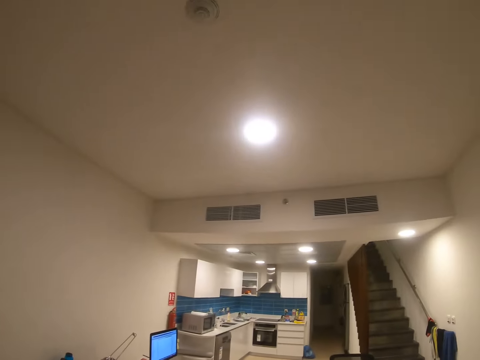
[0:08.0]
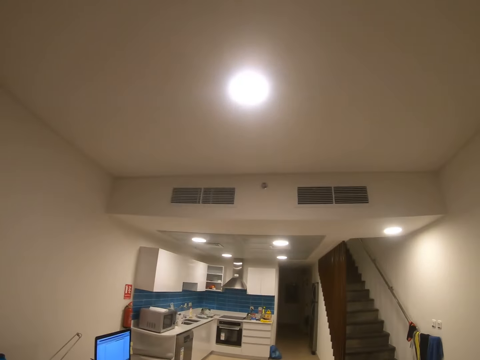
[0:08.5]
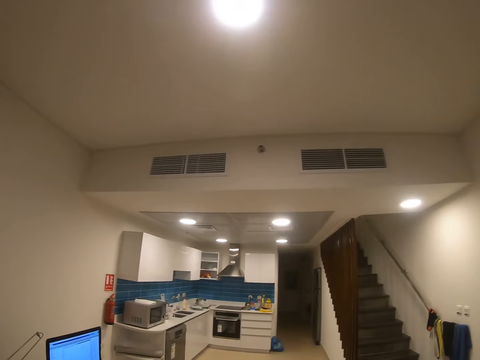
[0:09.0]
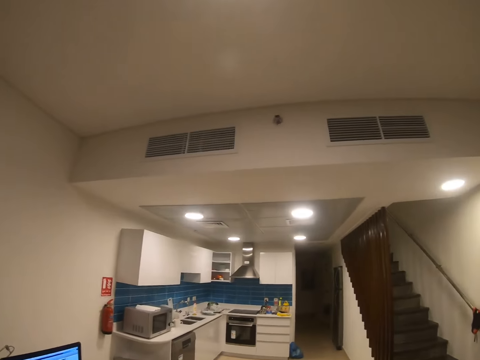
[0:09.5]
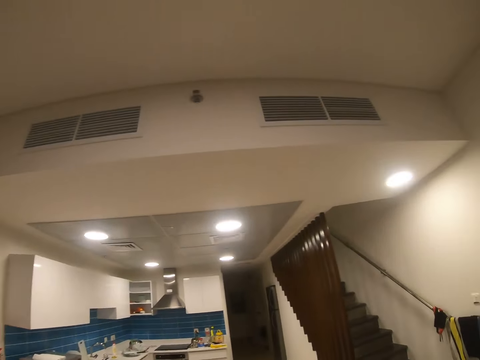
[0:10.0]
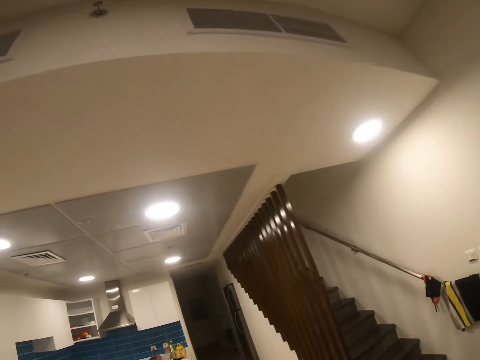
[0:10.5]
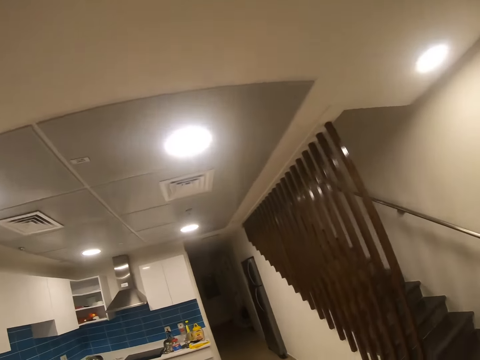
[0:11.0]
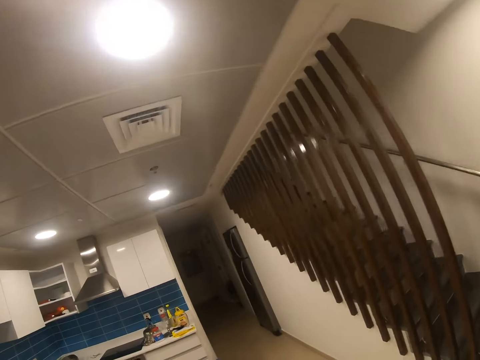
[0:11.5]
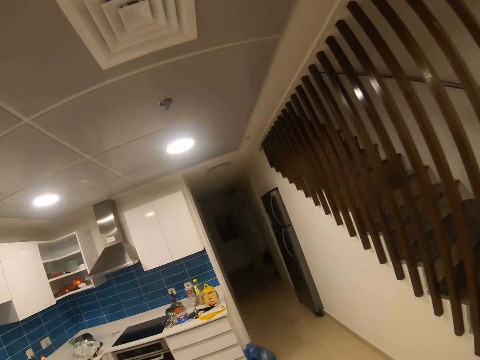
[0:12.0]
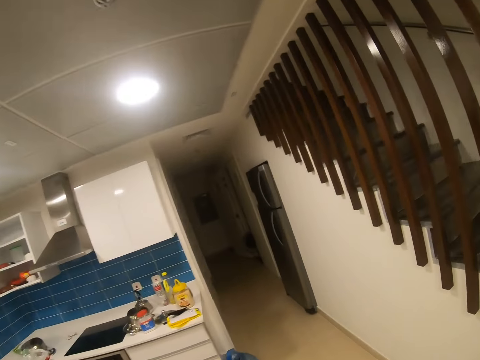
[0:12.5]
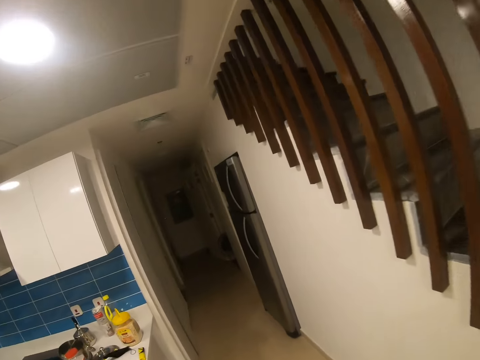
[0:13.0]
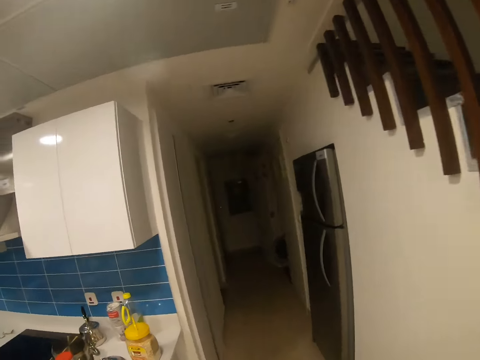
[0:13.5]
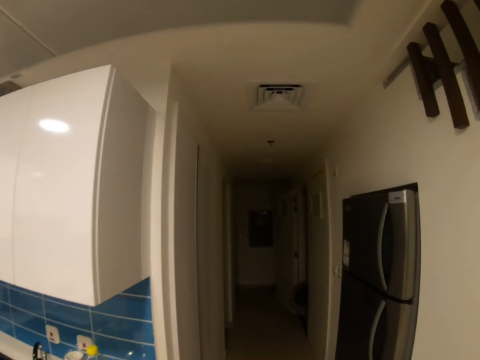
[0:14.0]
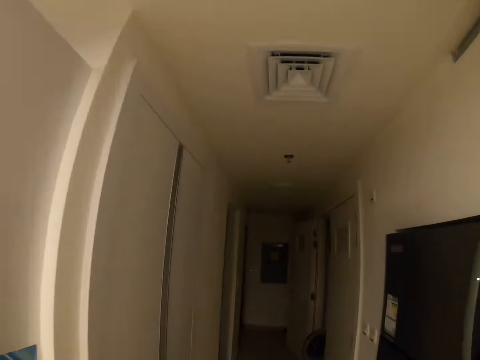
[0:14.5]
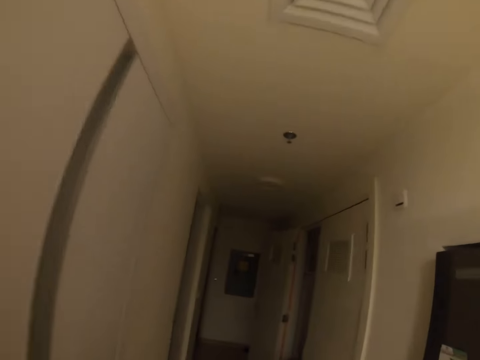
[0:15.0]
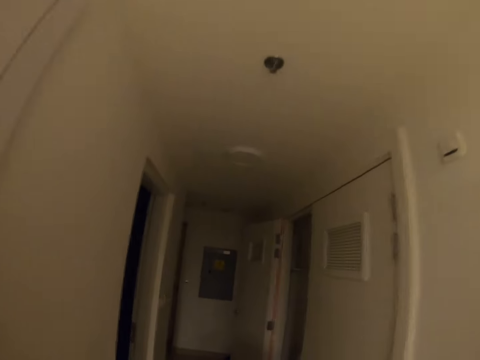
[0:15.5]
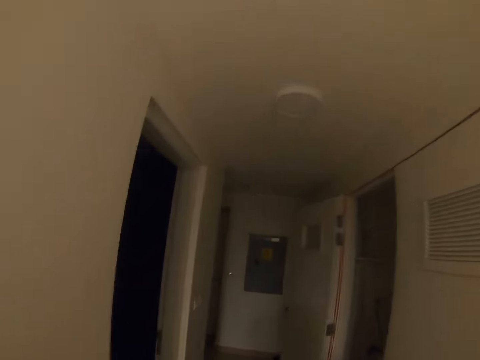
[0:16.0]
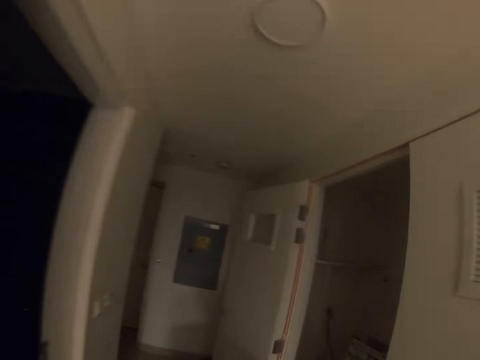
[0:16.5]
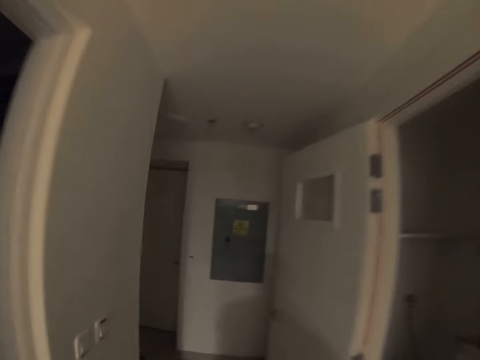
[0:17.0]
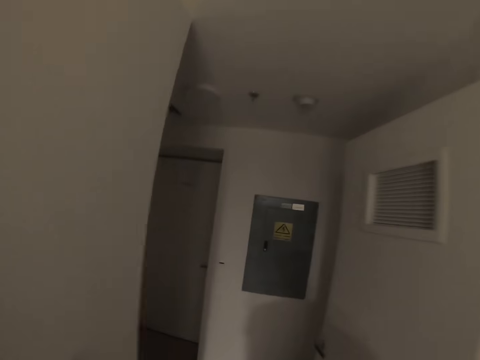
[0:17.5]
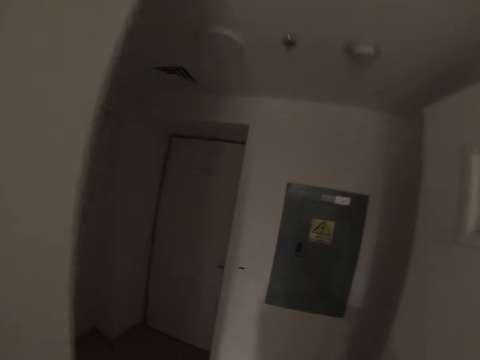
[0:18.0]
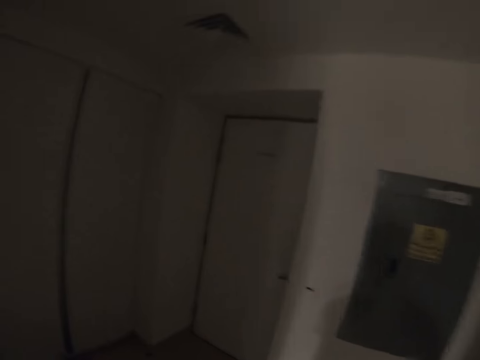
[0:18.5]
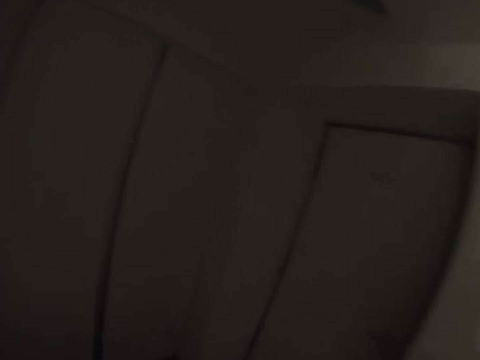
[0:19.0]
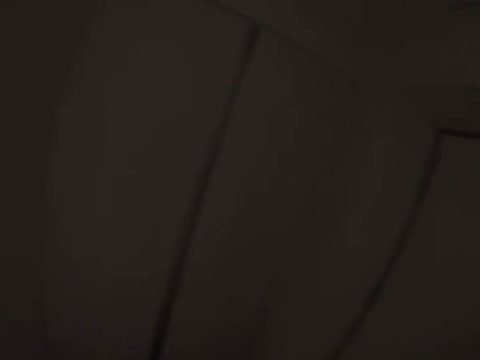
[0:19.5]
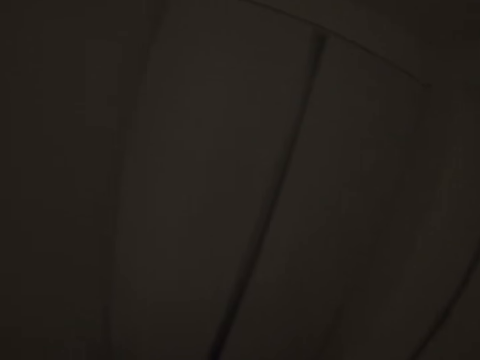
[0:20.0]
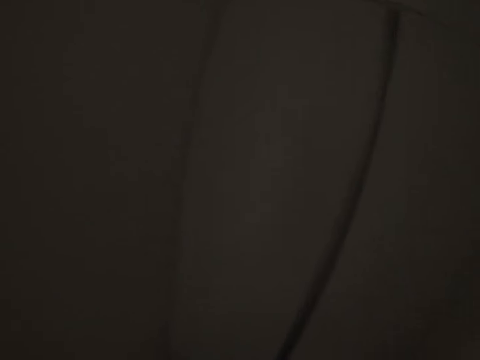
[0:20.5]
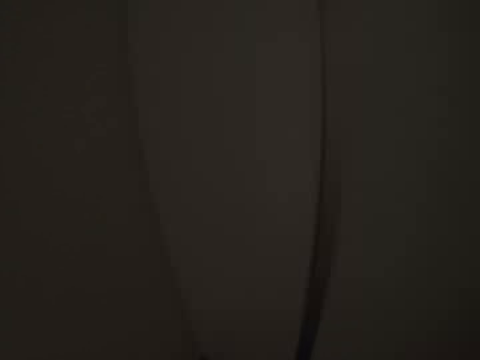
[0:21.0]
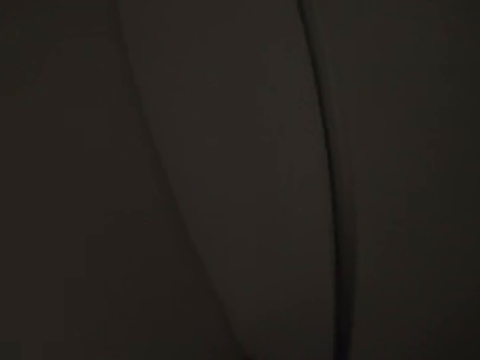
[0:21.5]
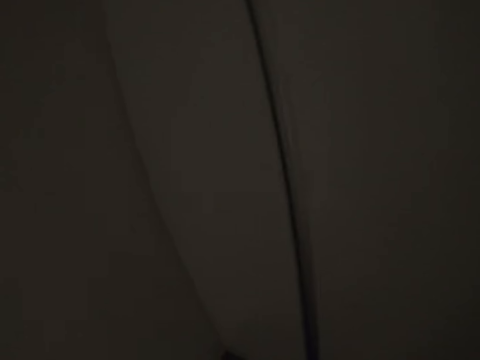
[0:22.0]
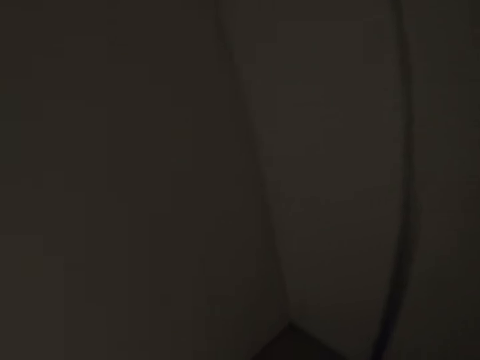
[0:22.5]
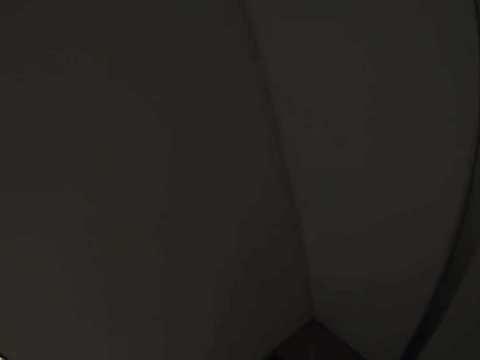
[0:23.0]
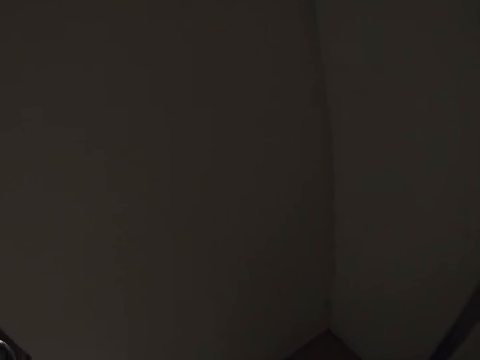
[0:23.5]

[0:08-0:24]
The camera wearer walks around. They look around.

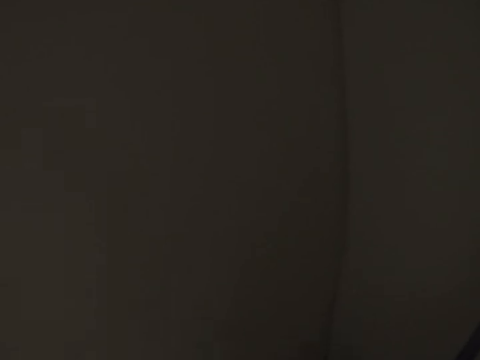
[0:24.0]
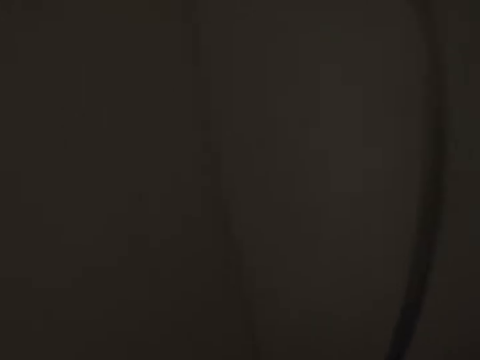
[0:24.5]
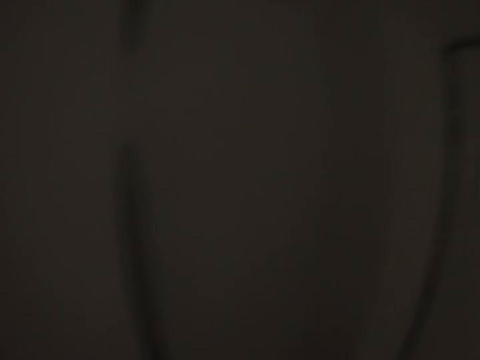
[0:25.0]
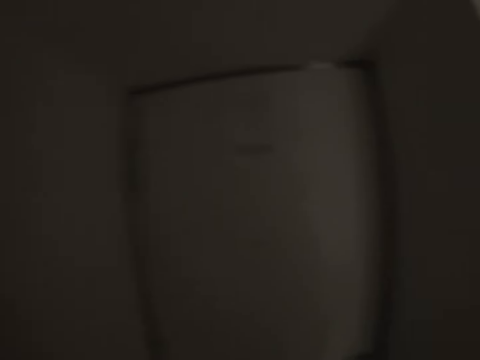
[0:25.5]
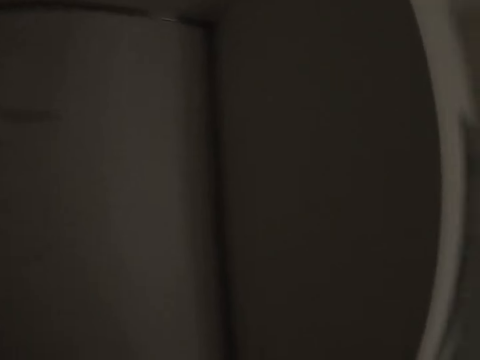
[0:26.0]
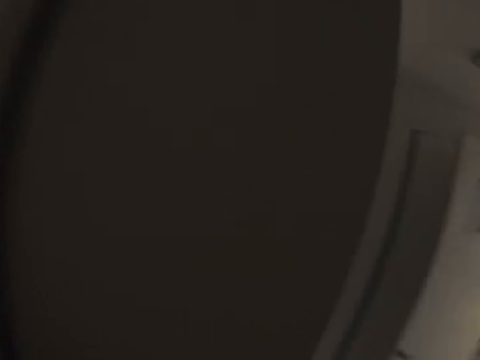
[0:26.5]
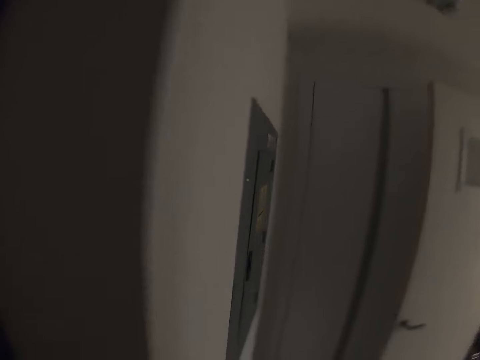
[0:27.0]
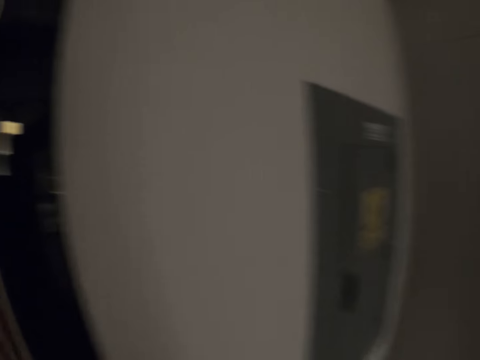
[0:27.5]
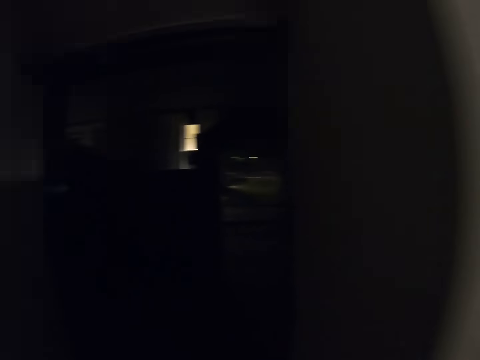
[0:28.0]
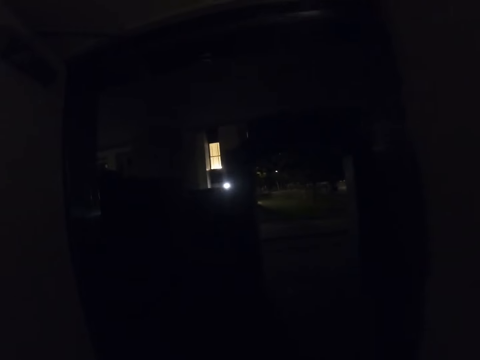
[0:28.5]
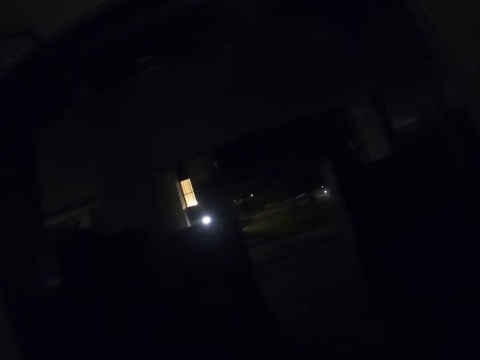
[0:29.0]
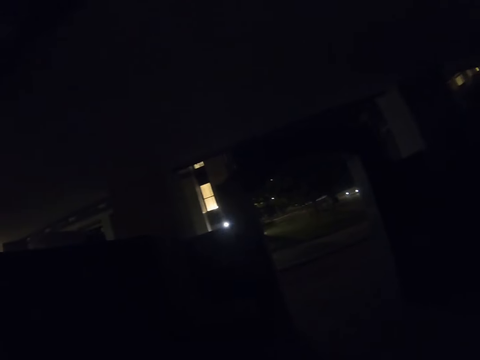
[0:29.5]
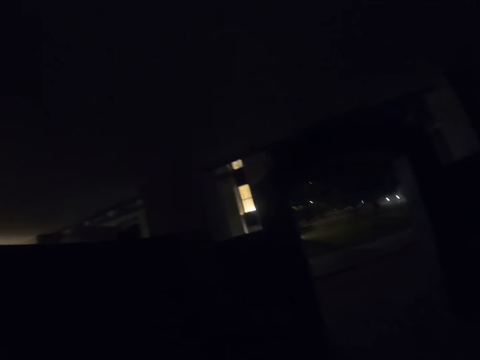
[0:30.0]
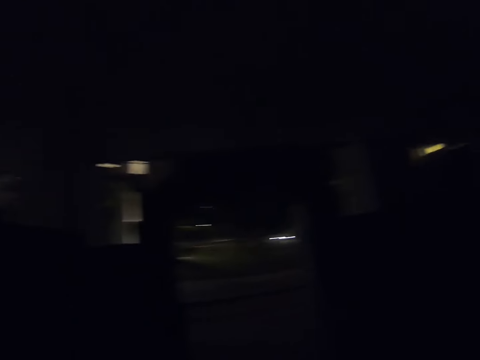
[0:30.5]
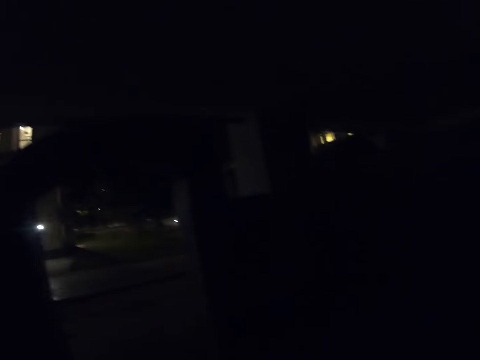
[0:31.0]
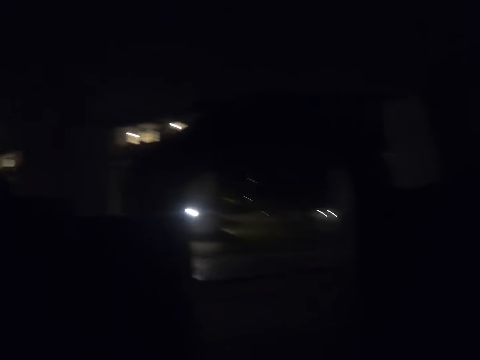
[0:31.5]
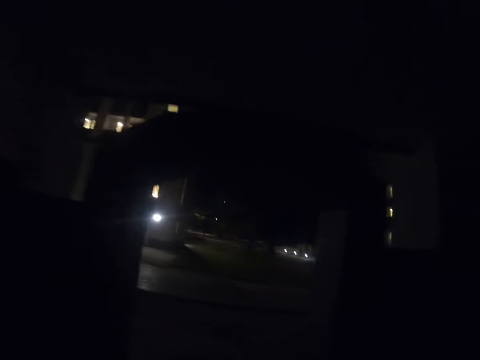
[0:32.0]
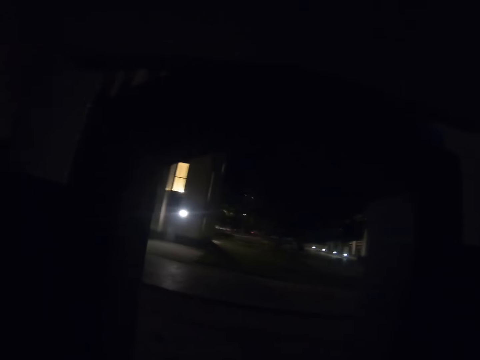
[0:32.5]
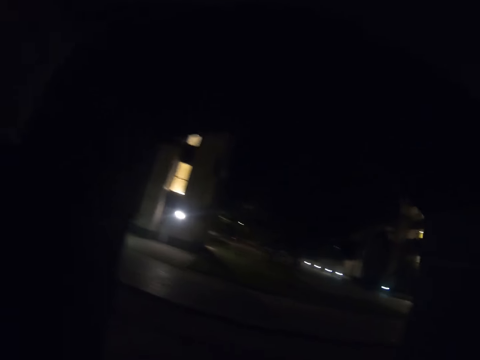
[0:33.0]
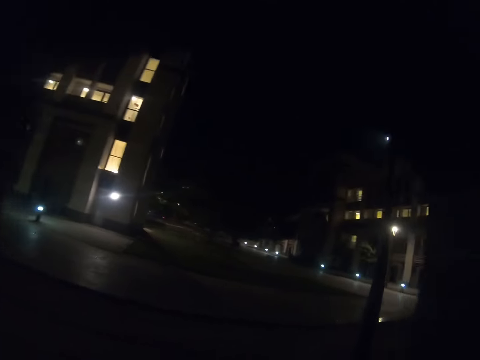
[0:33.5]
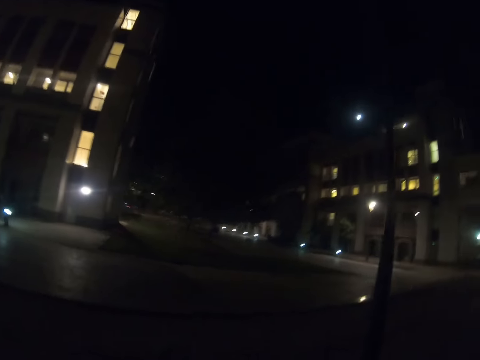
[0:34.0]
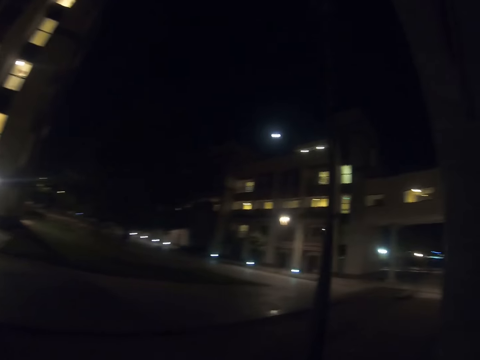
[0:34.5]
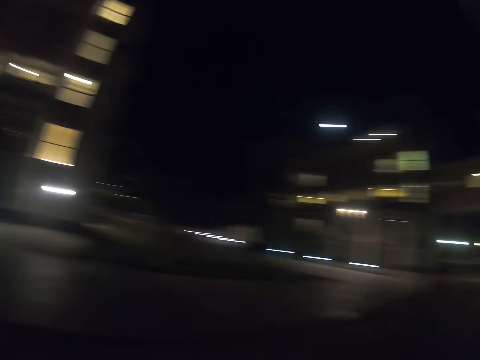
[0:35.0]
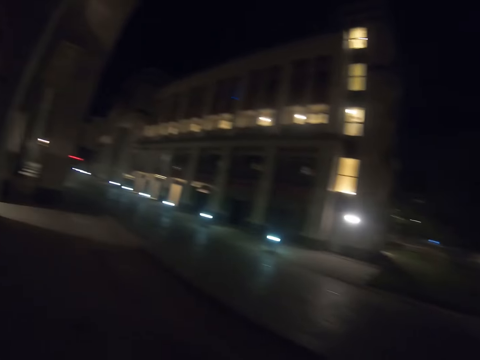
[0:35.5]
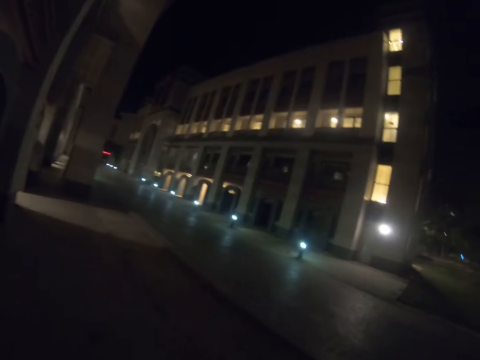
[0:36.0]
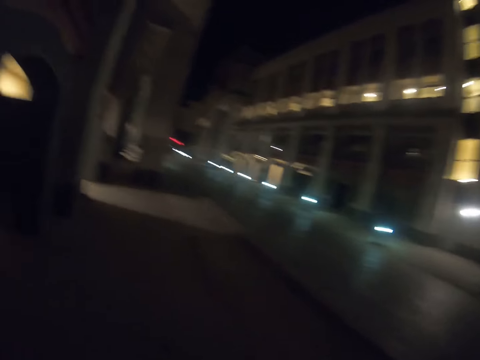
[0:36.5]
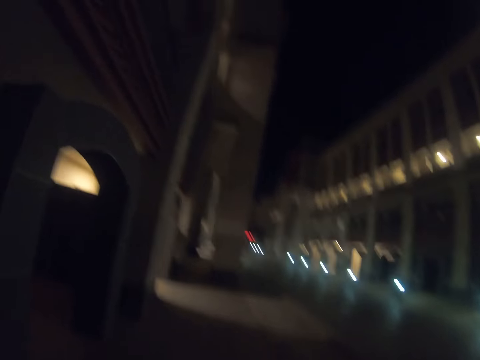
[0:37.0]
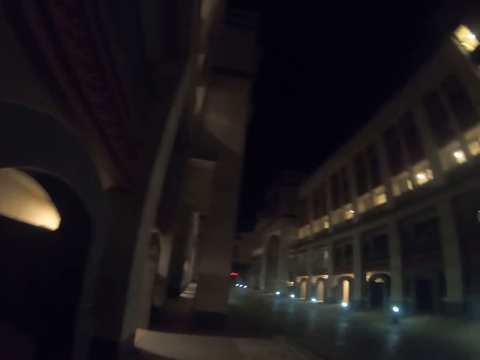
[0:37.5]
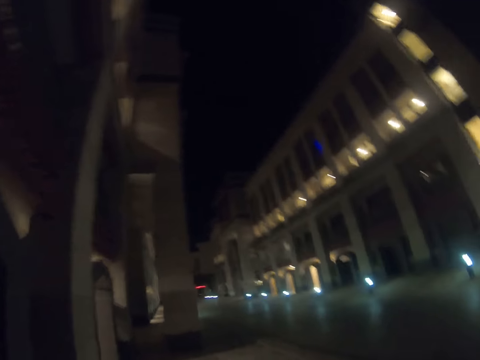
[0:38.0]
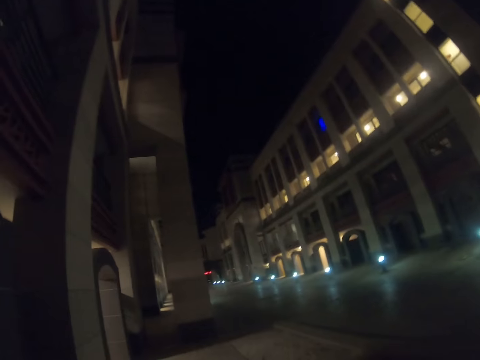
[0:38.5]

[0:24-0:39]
The camera wearer walks towards the door. They open the door. They walk to the other room. They walk outside the room. They walk in the street.
